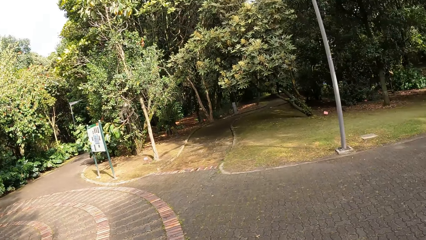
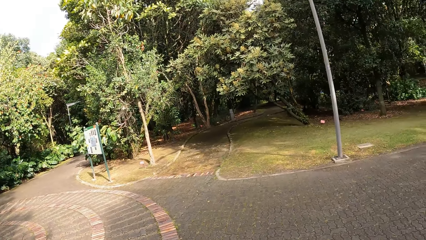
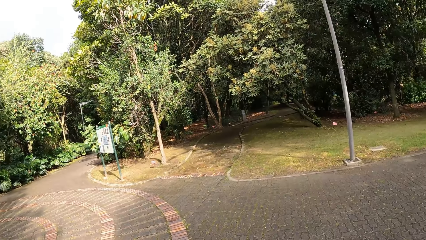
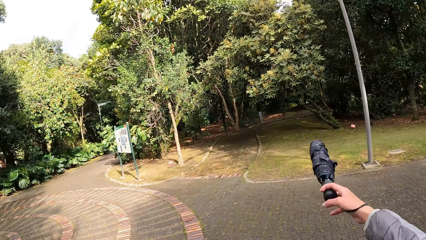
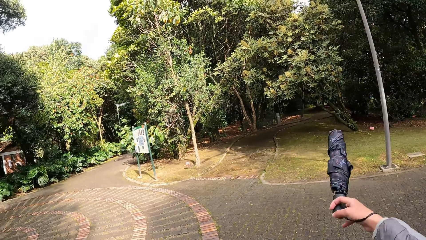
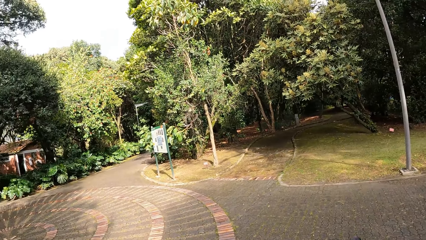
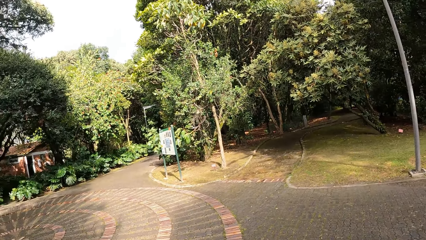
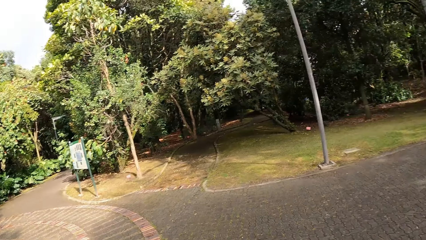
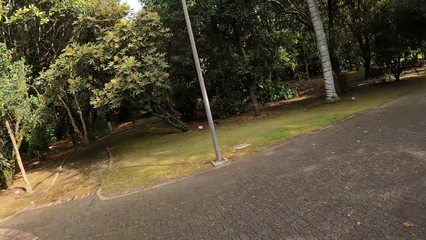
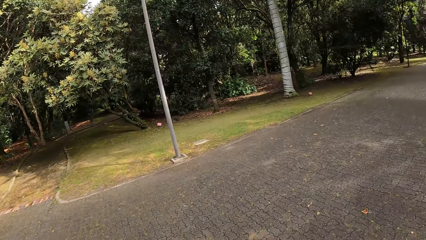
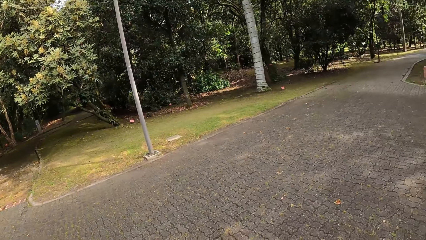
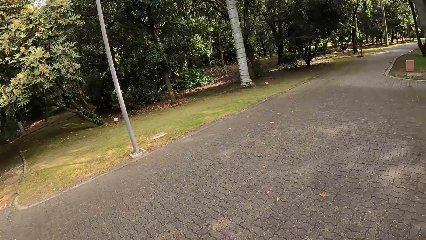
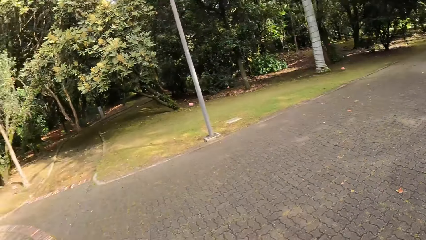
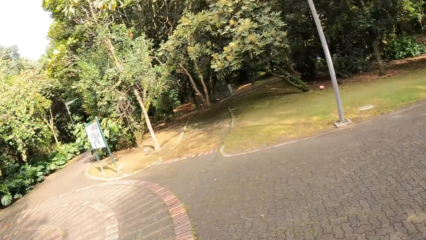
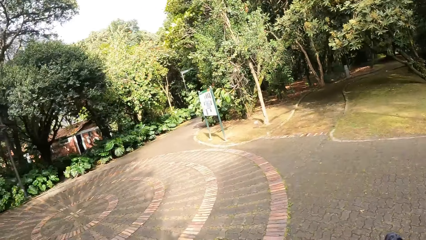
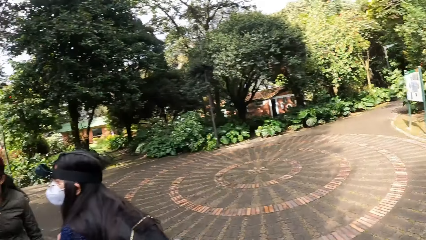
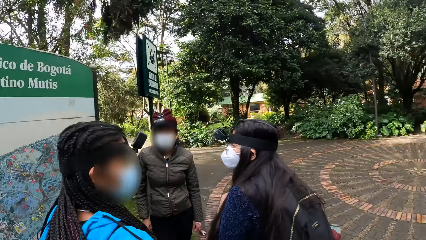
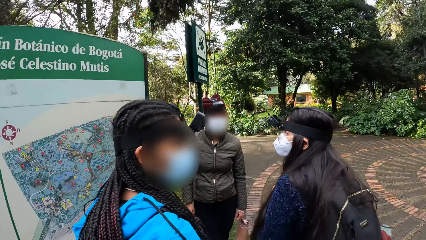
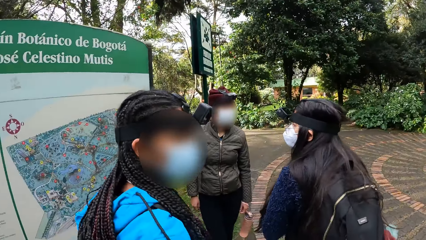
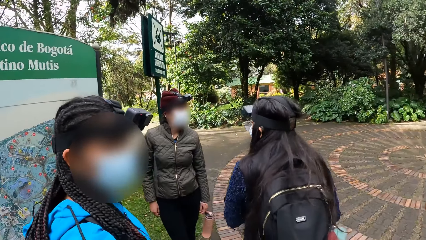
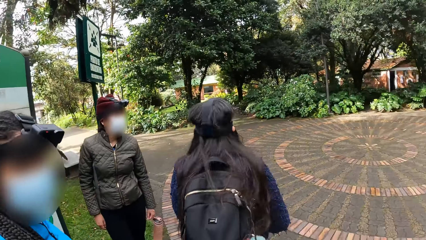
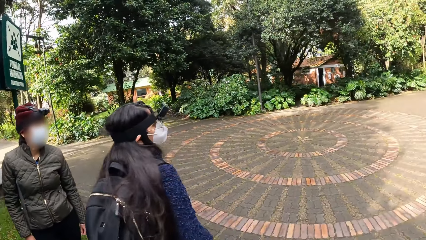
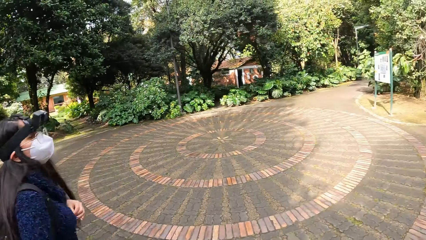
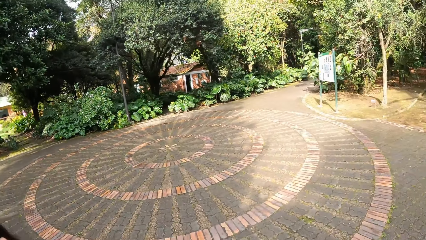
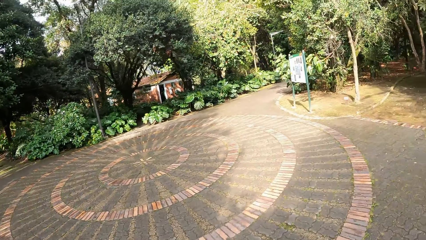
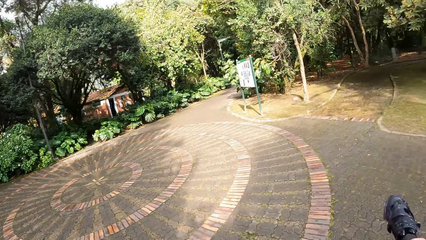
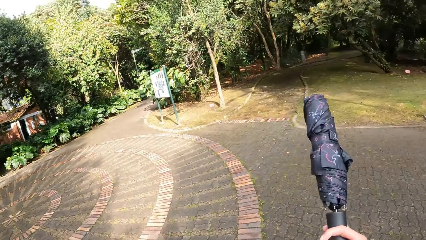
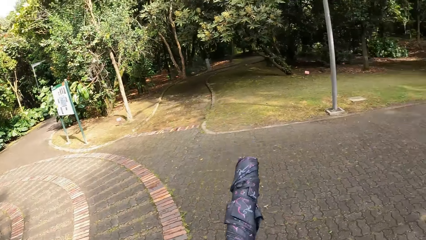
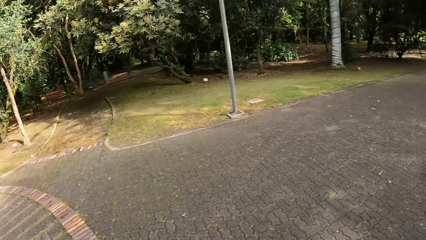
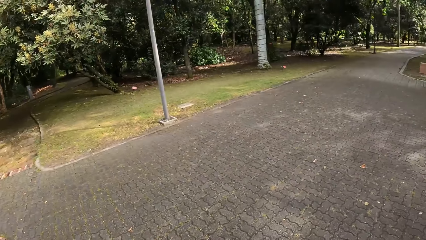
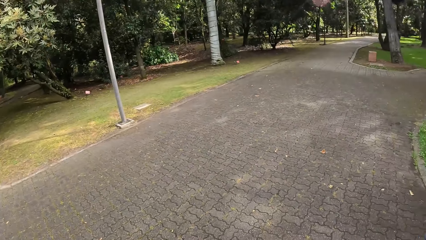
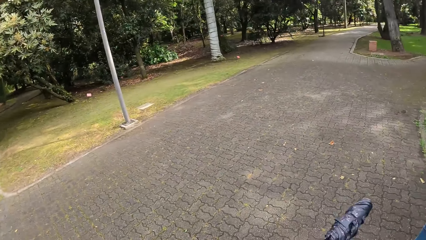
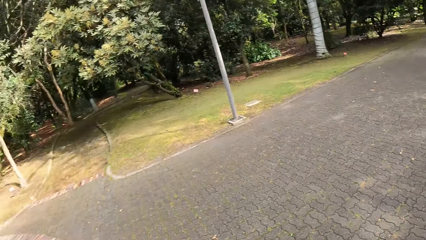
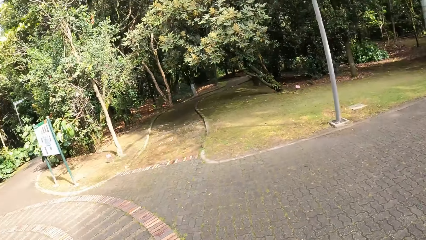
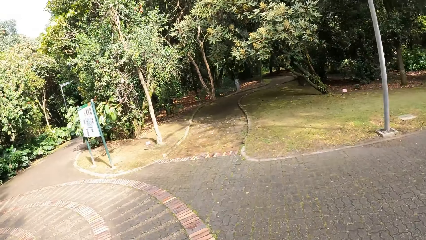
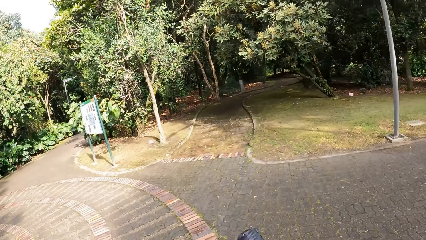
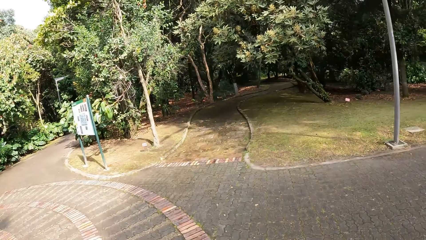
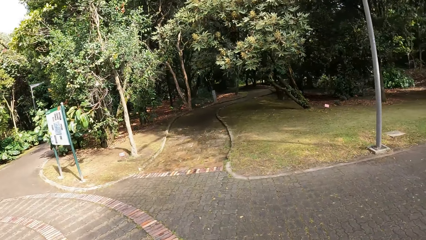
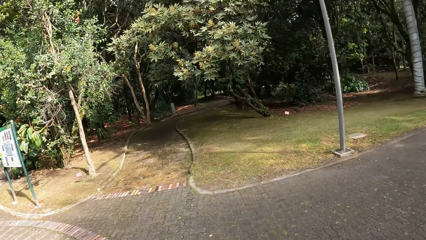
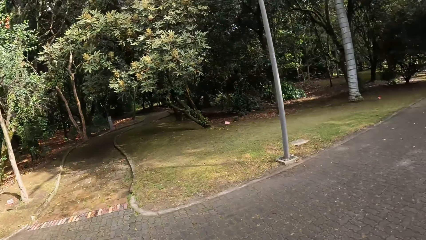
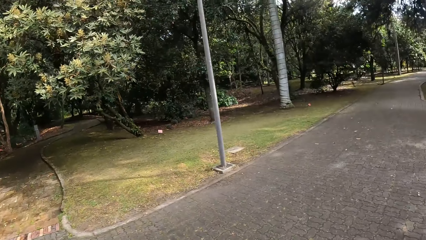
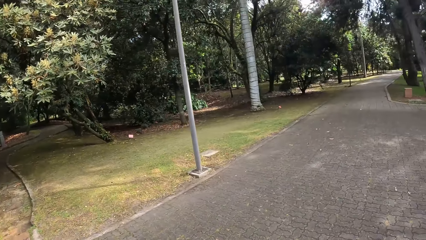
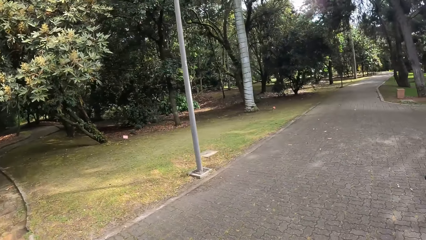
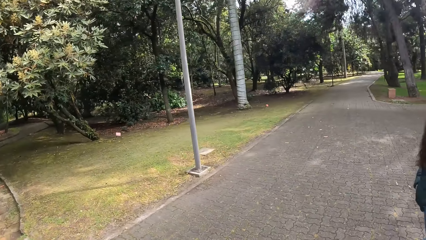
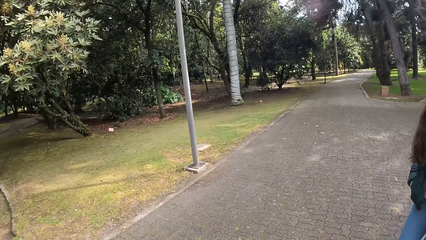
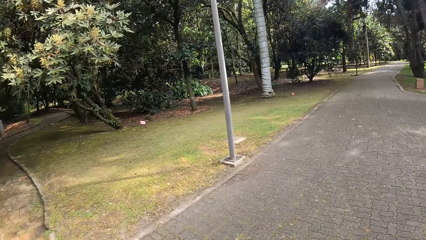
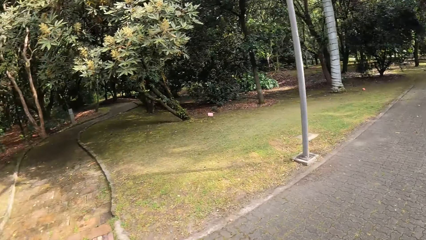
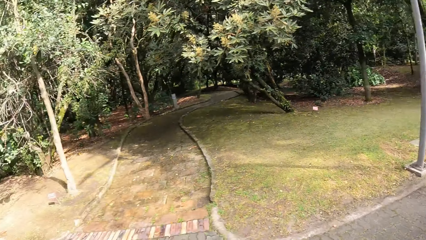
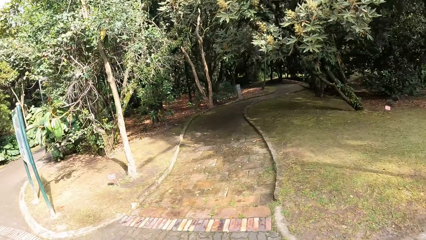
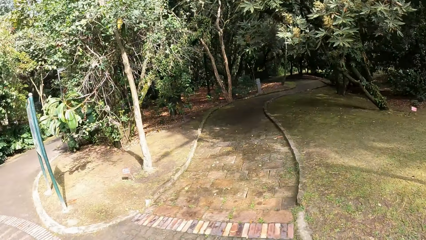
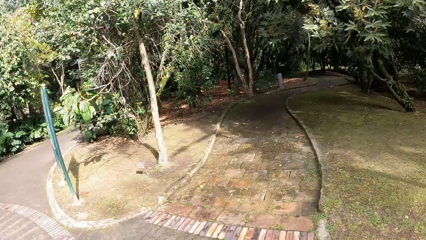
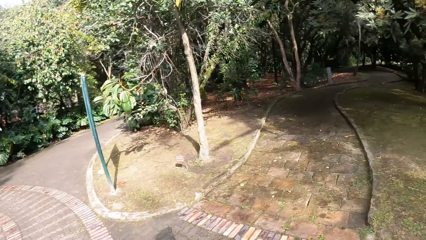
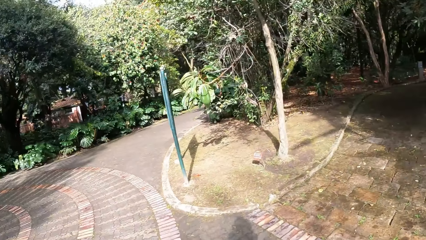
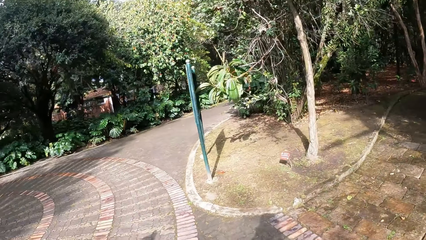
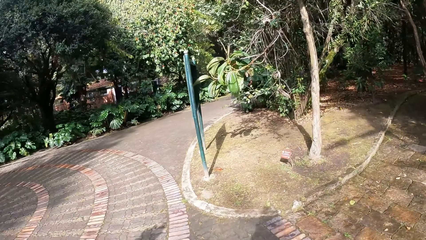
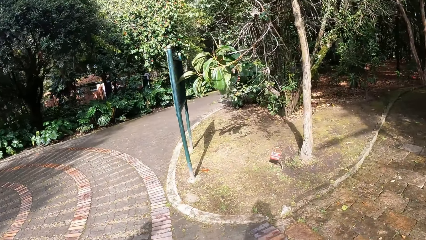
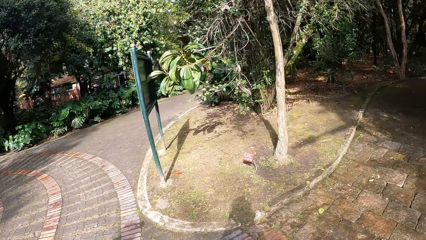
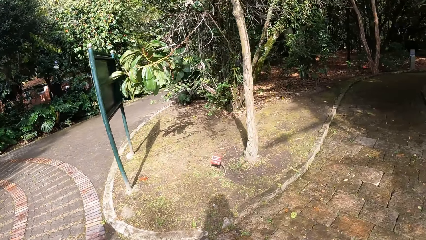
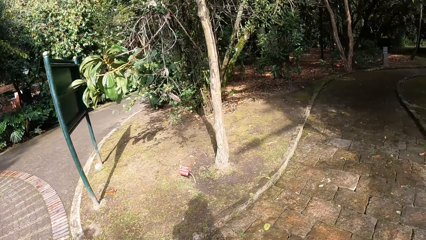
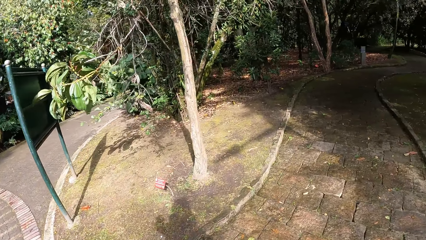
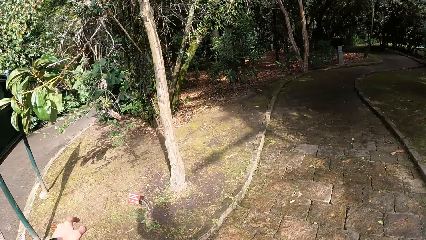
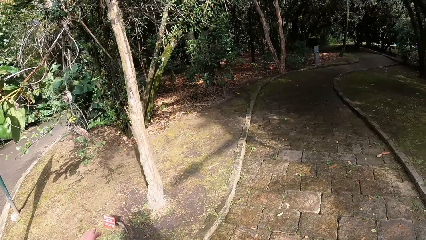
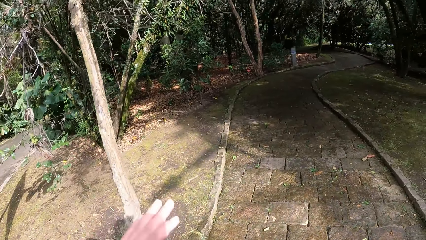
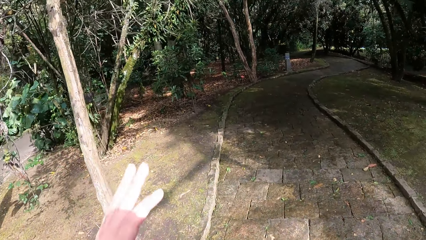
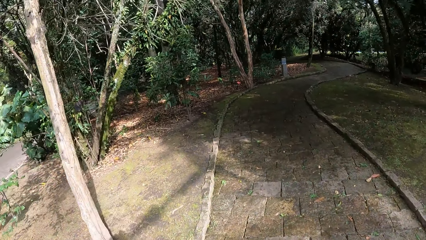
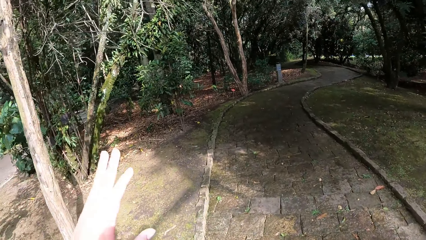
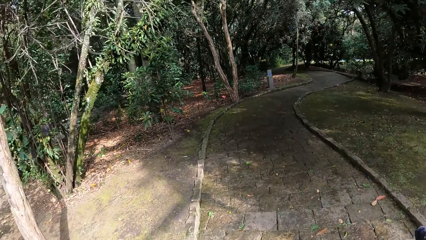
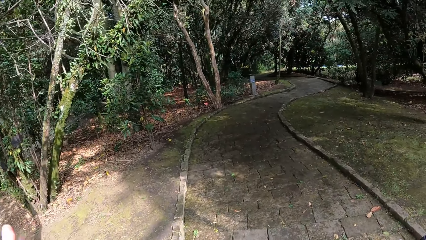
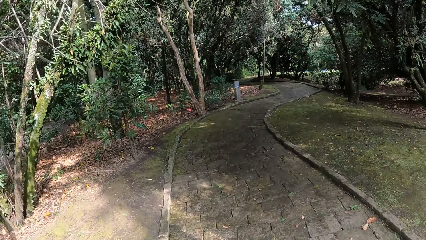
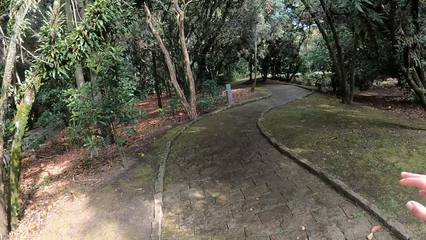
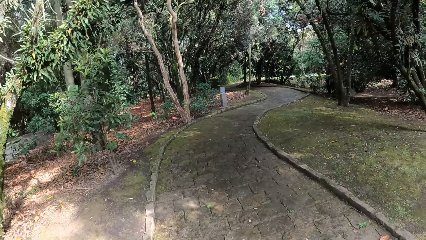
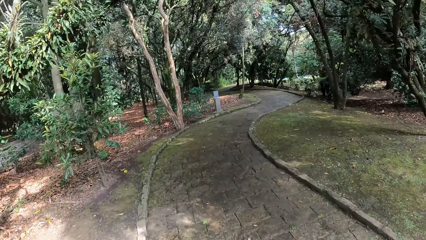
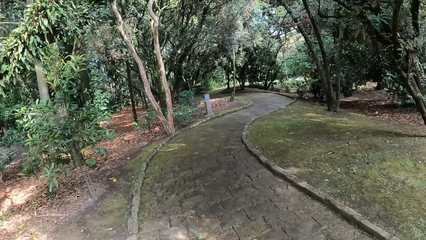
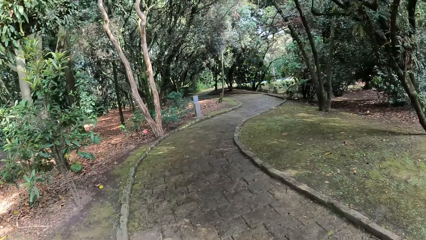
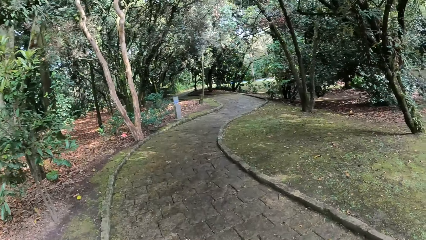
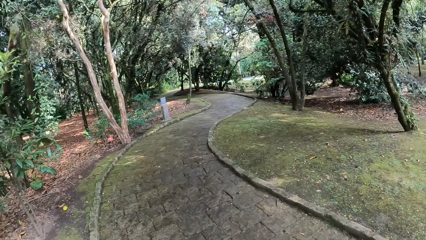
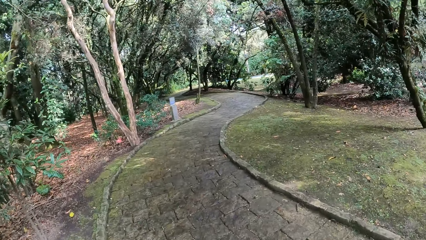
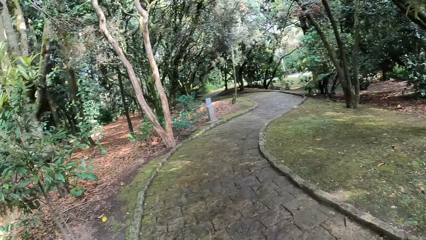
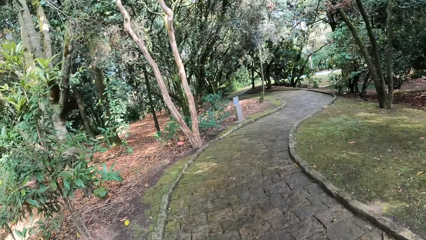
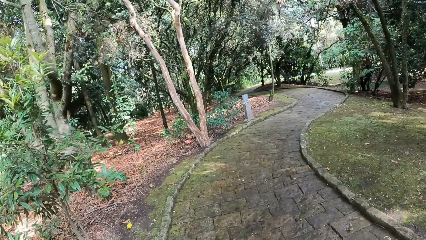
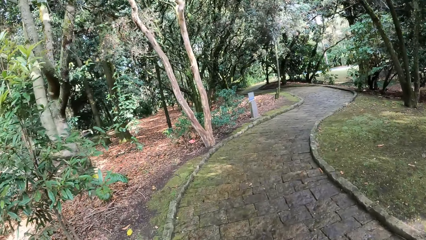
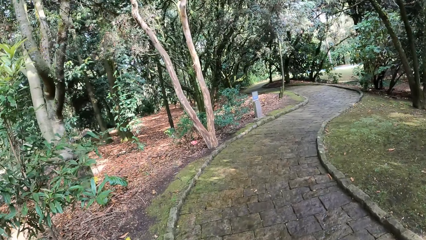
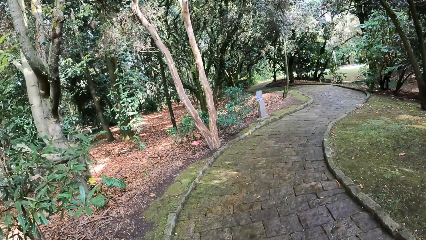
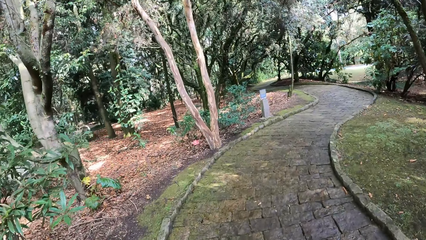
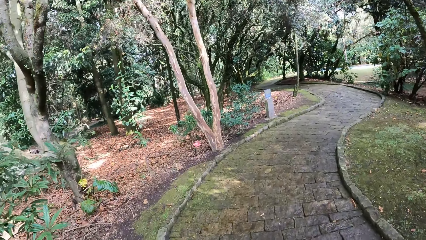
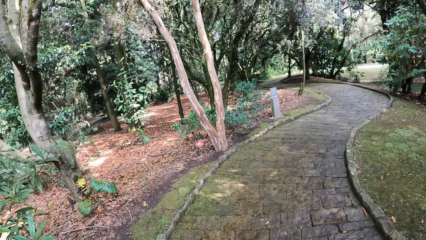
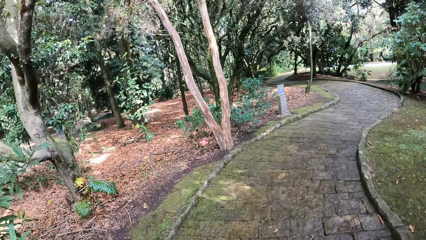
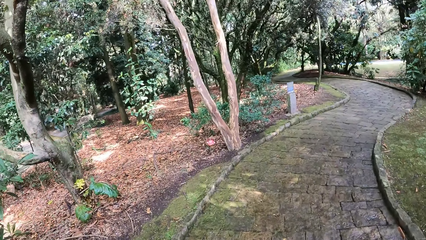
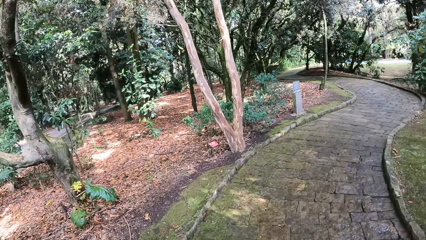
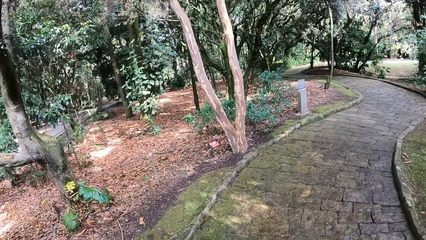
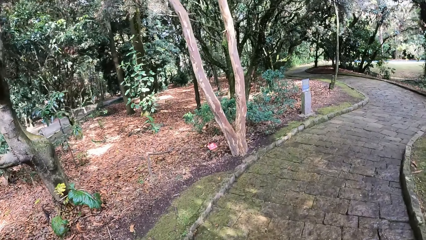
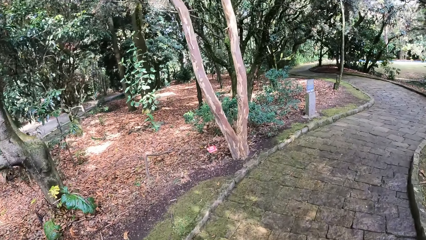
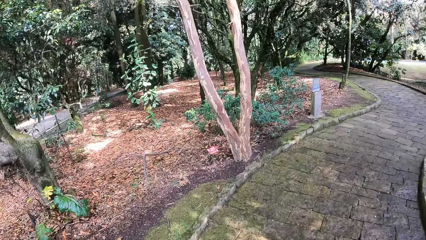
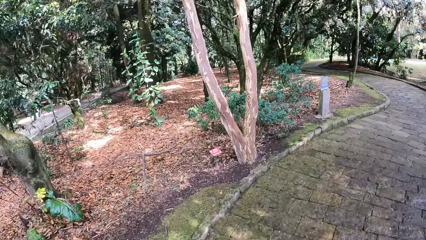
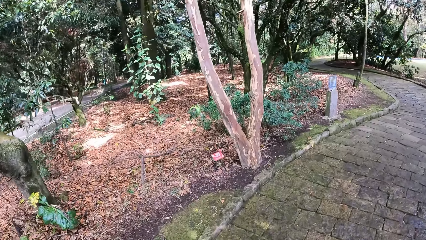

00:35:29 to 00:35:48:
The camera wearer holds the umbrella. They walk on the concrete path with a woman, another woman, a third woman and a fourth woman.
